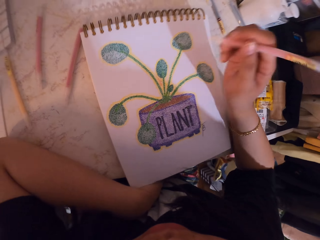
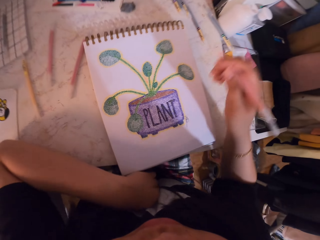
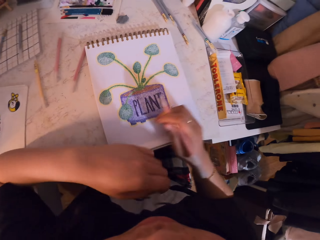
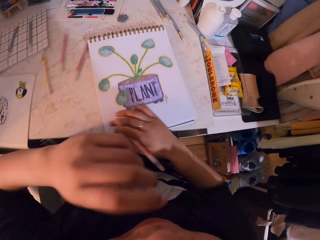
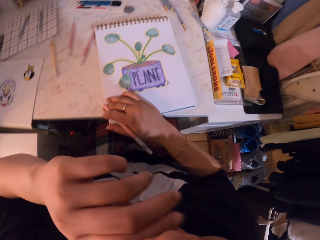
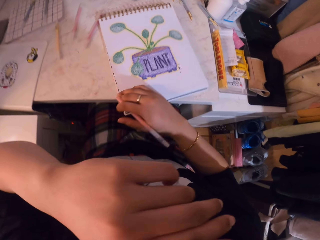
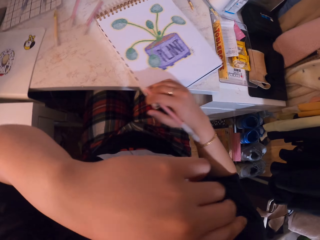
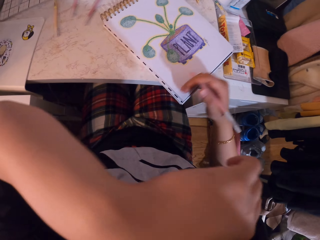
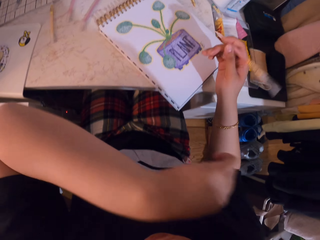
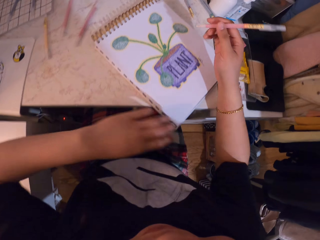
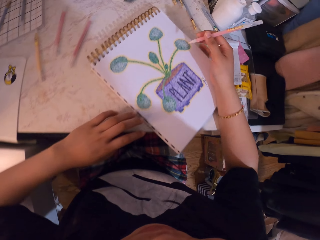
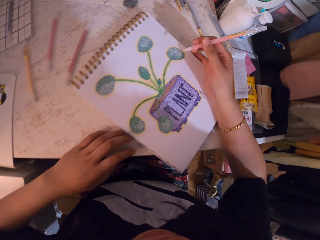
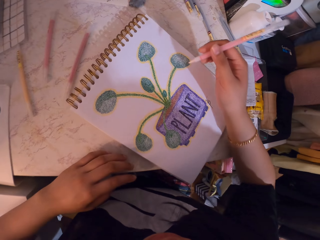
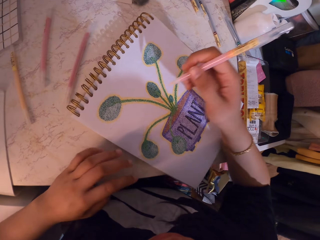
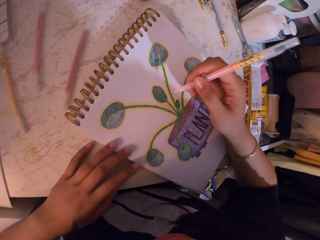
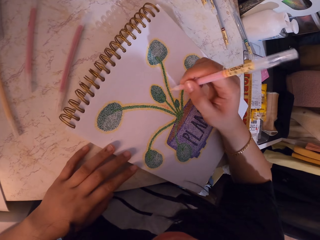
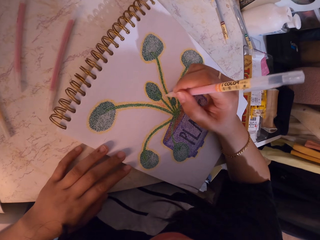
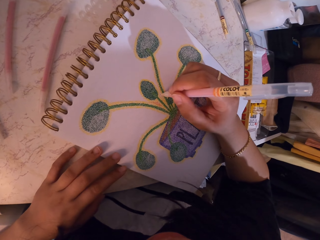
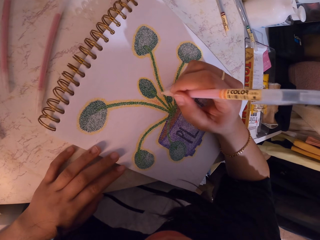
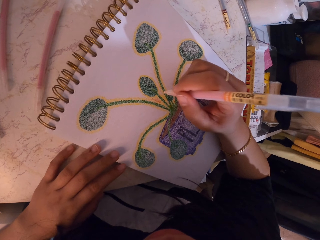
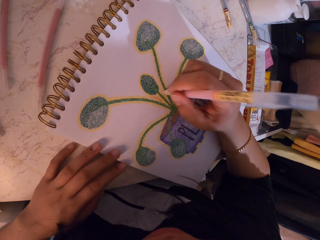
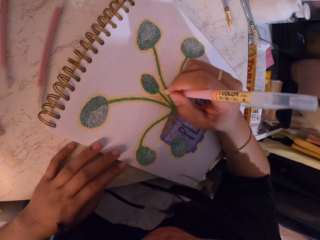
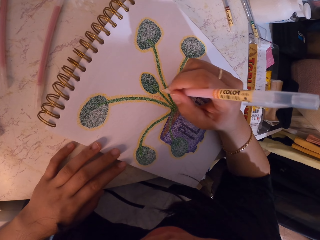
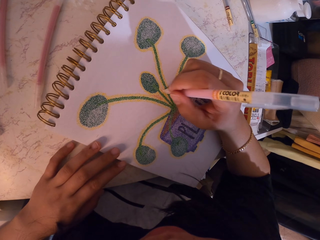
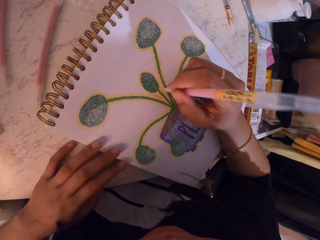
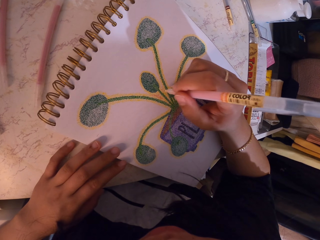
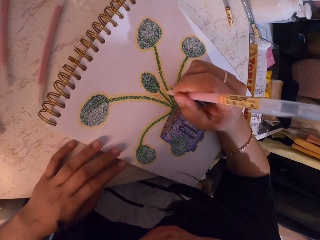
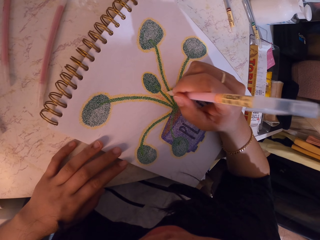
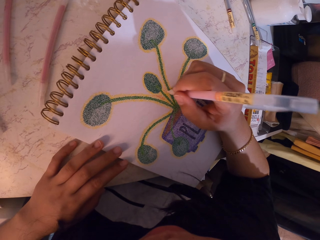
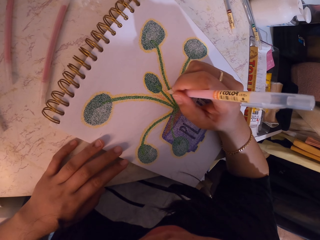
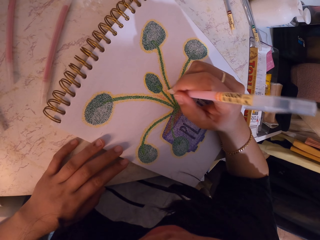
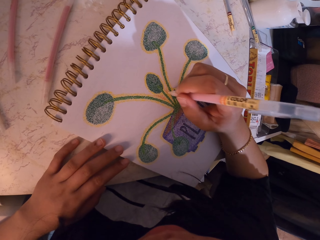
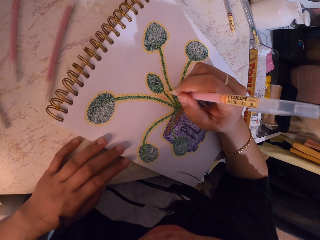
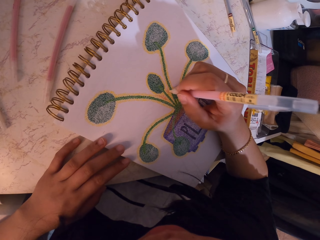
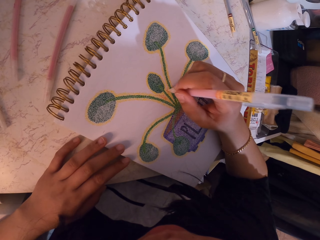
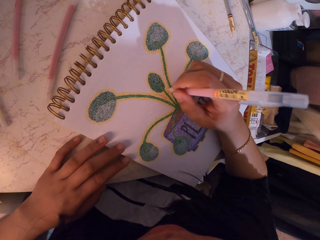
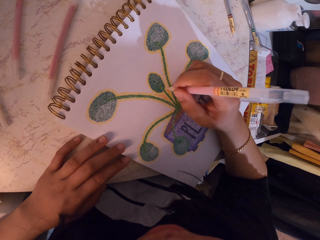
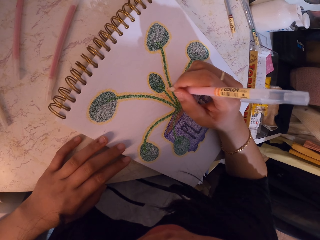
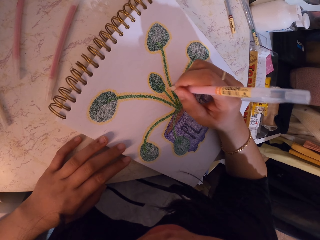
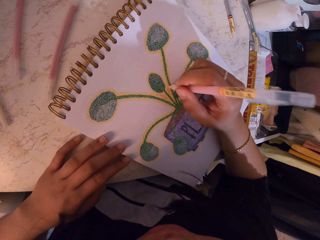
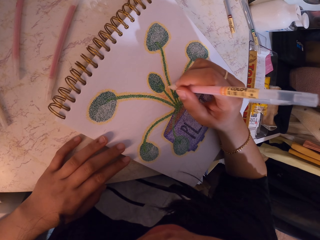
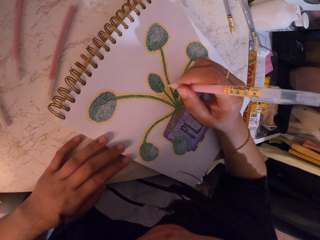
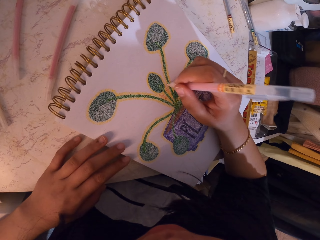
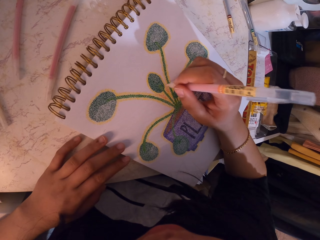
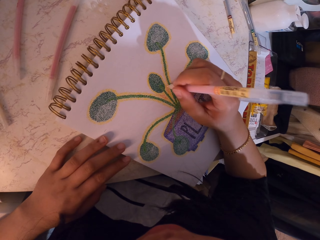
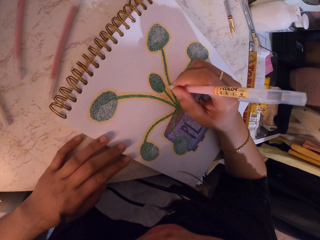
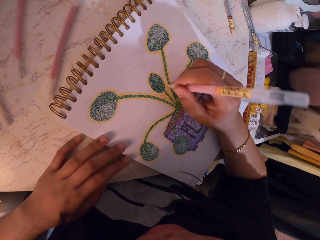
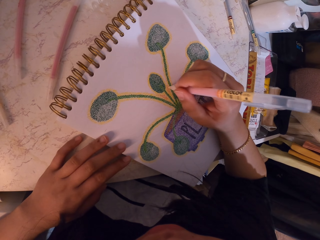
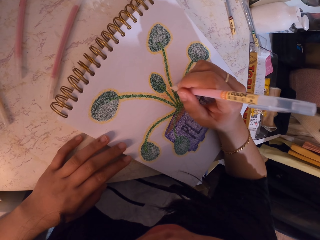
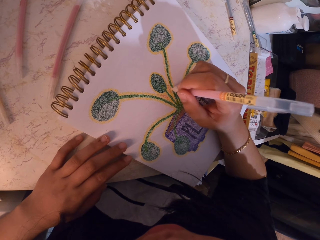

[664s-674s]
The camera wearer wipes the face with the left hand. They turn the book on the table. They decorate a drawing on the book with a decorating pen.

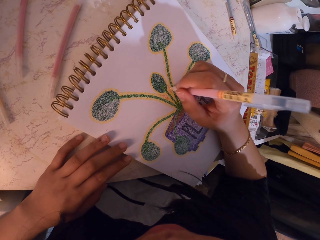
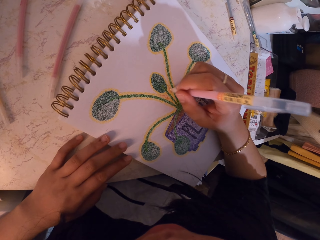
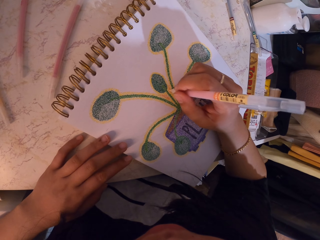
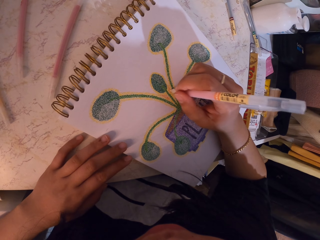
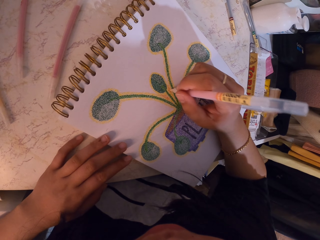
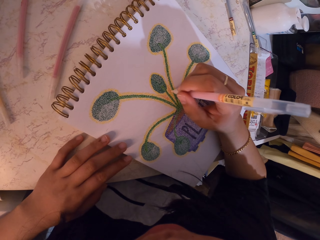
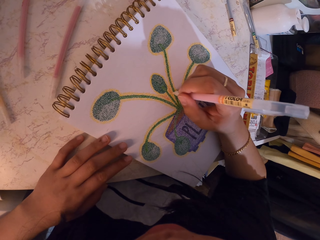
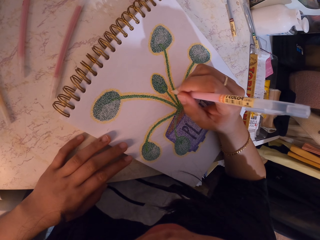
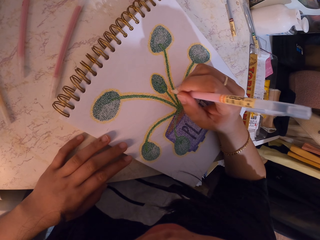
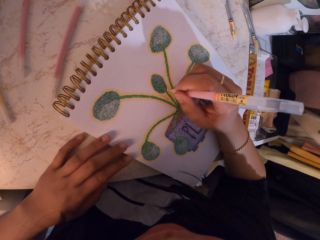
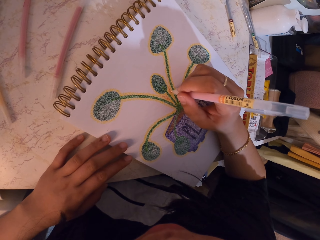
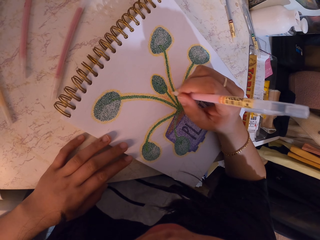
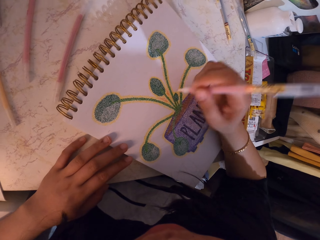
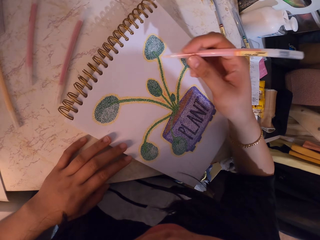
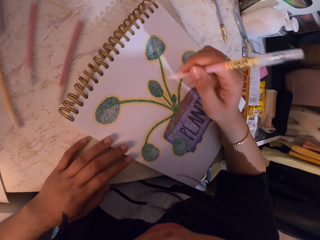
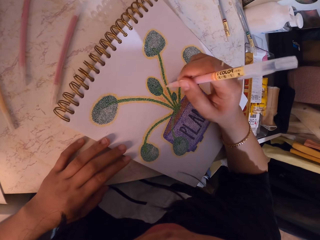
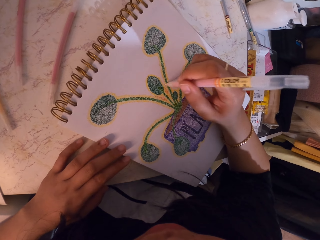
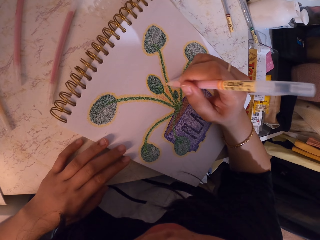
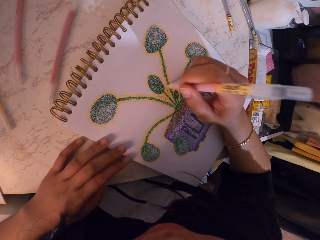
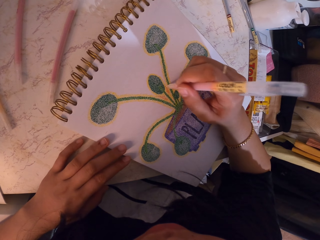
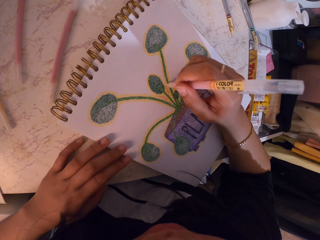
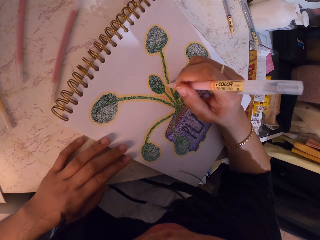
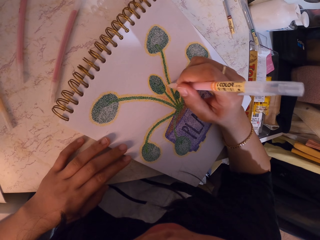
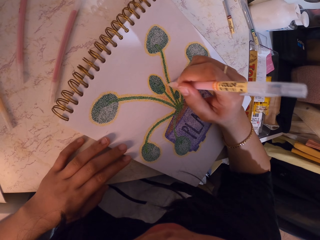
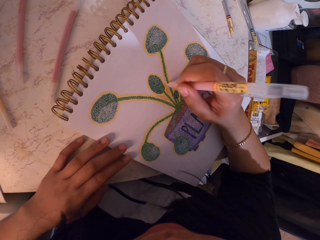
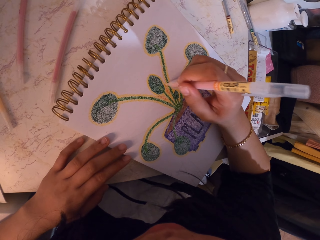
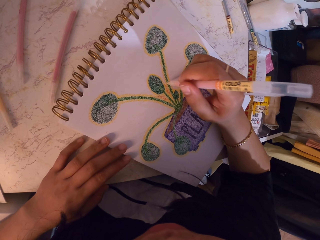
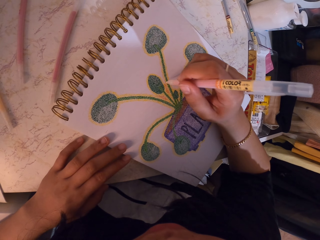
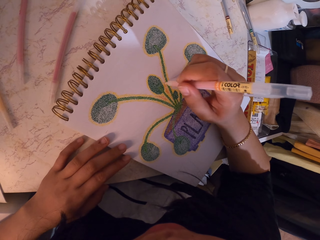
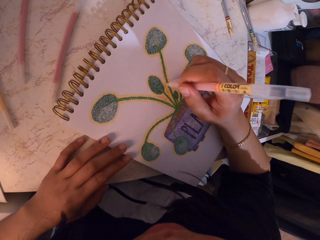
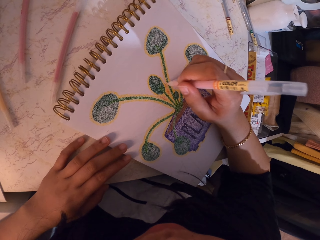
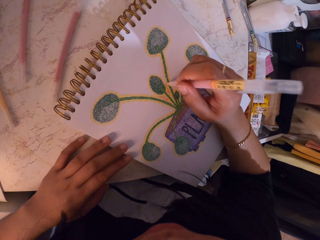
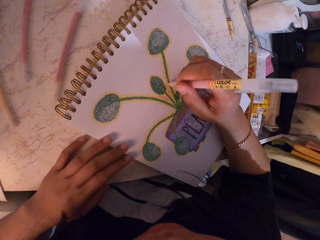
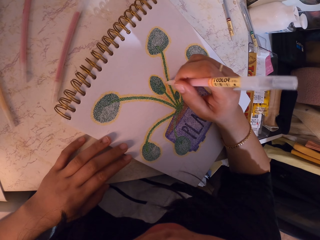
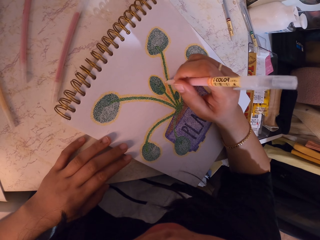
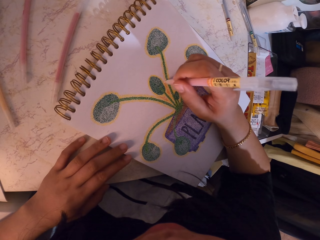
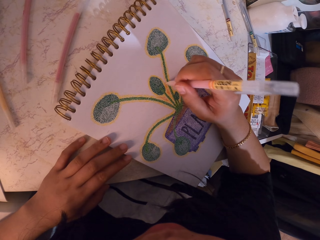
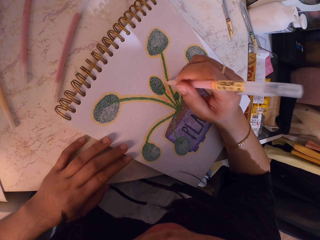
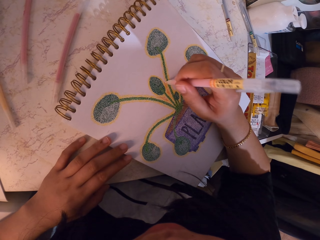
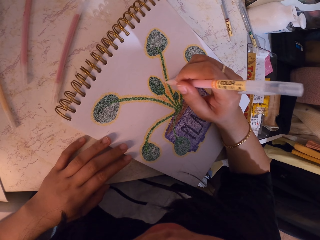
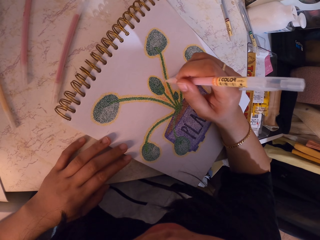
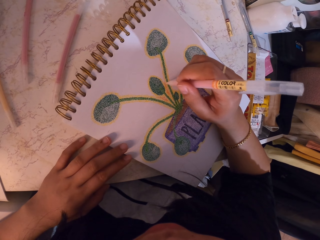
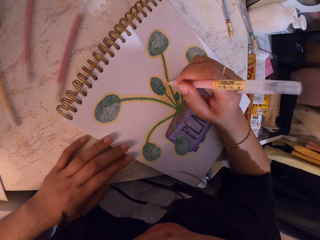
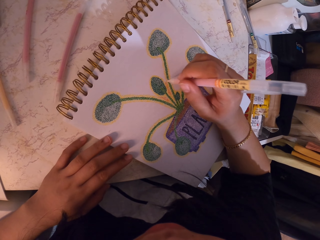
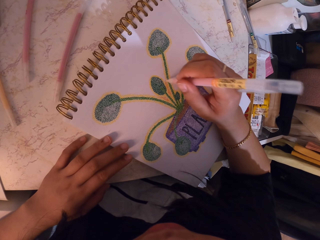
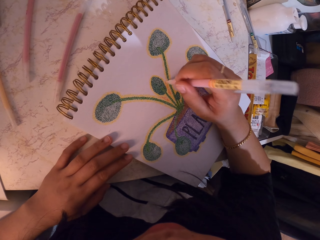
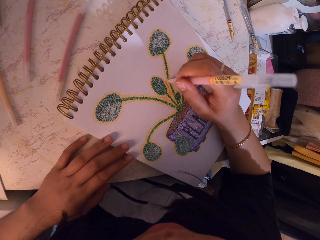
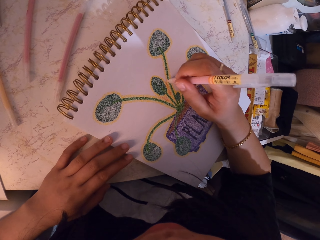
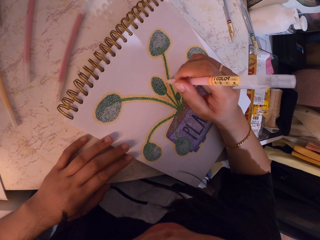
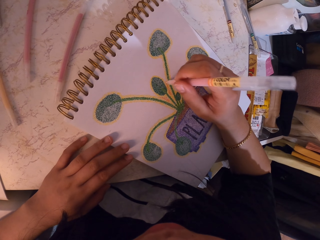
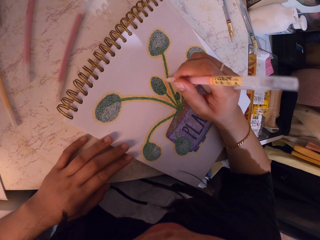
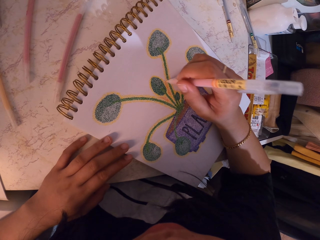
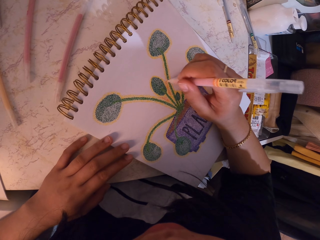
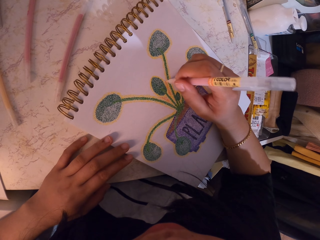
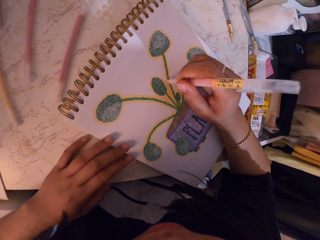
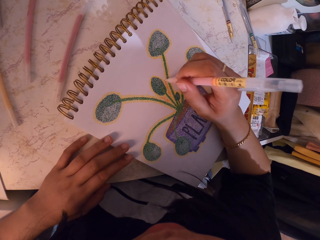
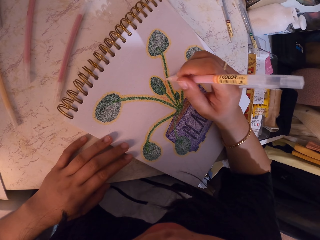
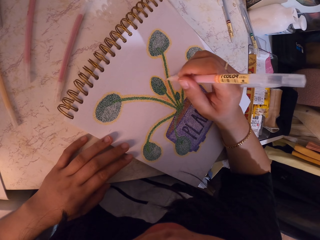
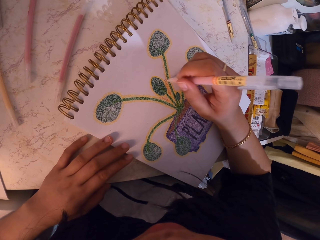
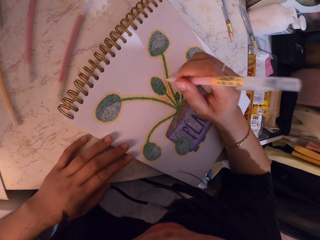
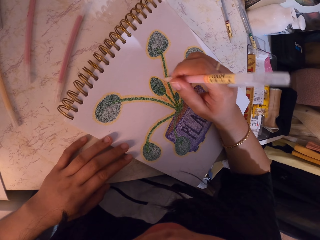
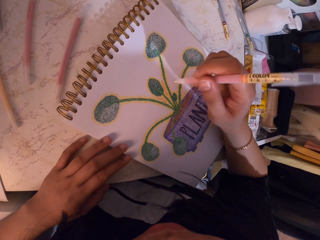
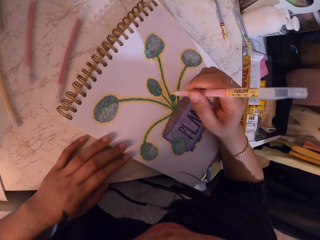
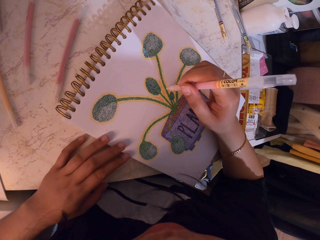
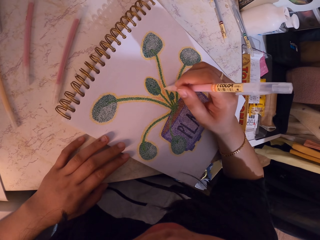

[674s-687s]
The camera wearer lifts the decorating pen. They decorate a drawing on a book with the decorating pen.
